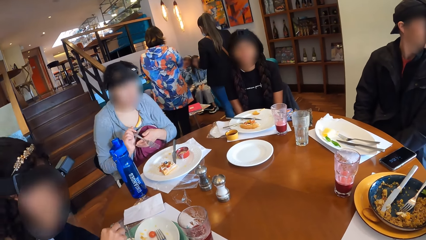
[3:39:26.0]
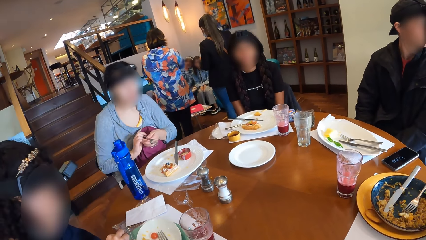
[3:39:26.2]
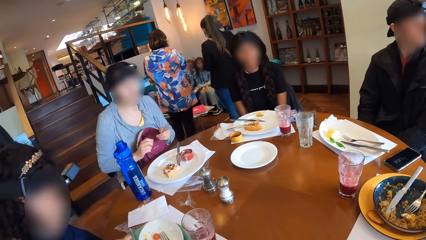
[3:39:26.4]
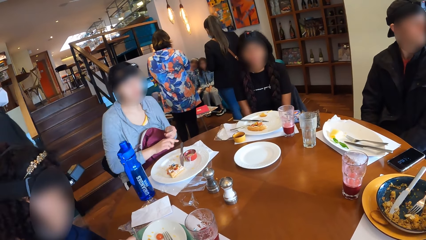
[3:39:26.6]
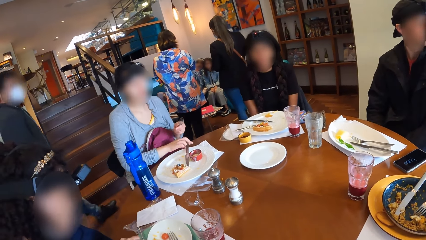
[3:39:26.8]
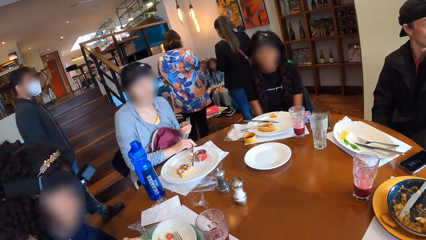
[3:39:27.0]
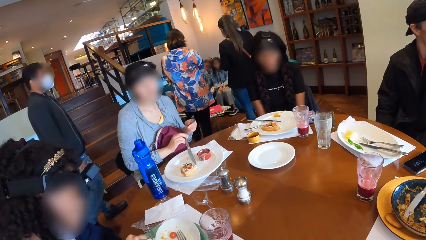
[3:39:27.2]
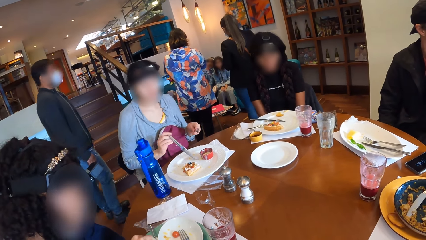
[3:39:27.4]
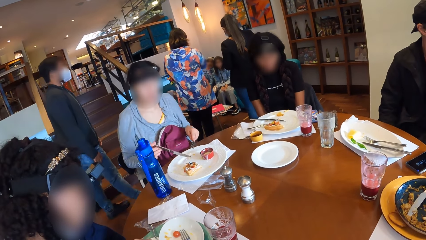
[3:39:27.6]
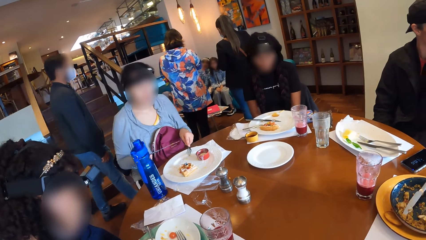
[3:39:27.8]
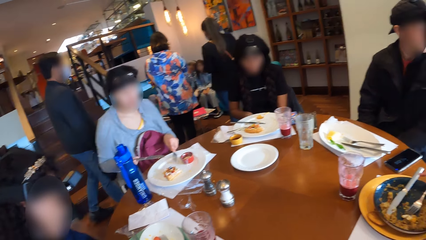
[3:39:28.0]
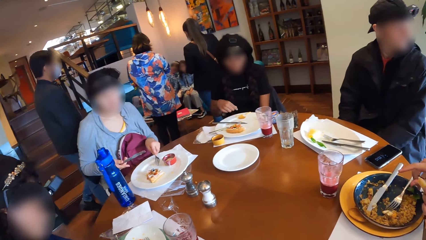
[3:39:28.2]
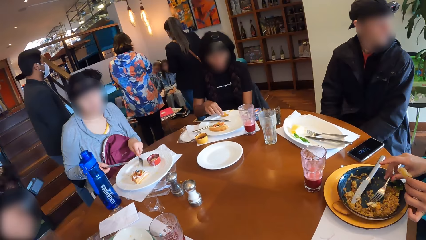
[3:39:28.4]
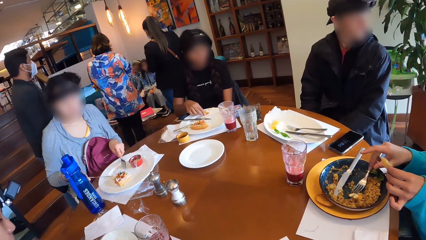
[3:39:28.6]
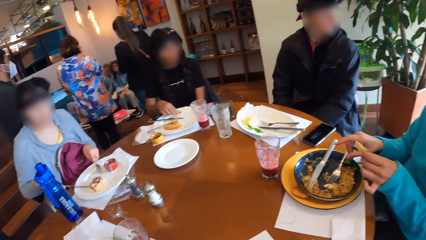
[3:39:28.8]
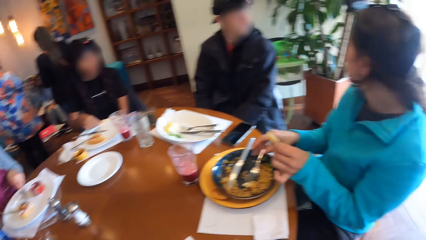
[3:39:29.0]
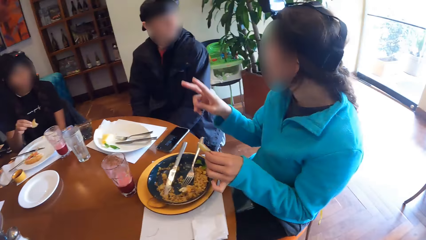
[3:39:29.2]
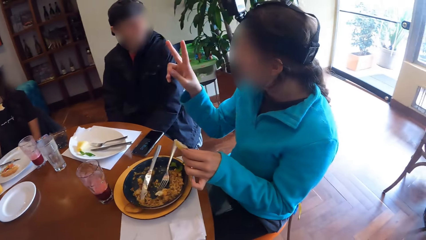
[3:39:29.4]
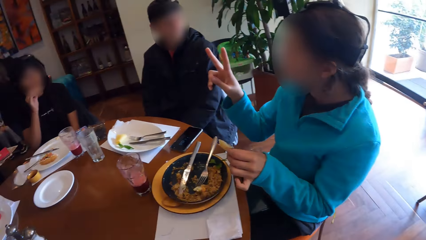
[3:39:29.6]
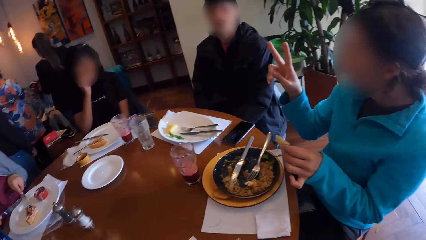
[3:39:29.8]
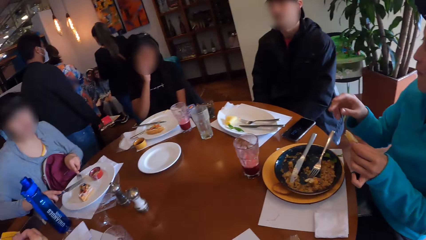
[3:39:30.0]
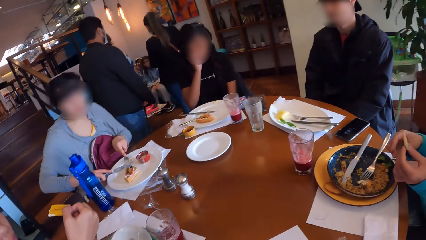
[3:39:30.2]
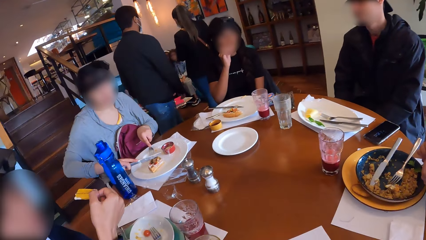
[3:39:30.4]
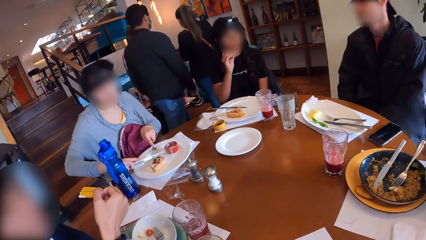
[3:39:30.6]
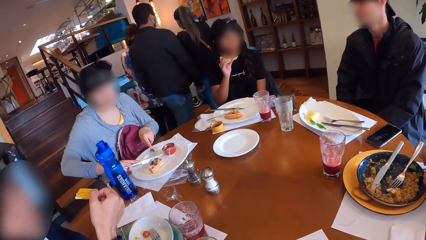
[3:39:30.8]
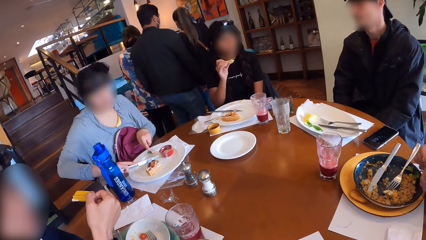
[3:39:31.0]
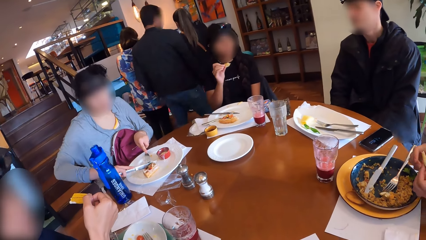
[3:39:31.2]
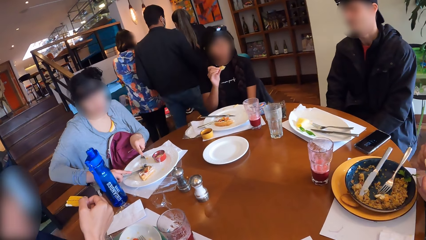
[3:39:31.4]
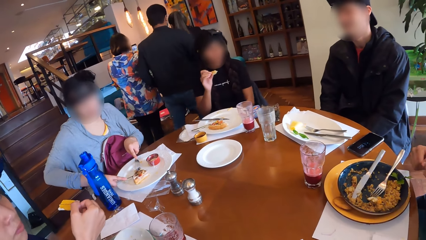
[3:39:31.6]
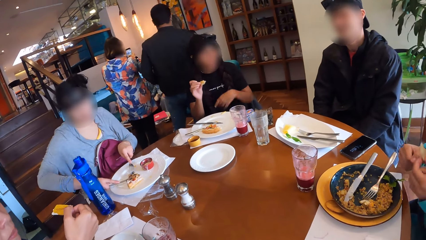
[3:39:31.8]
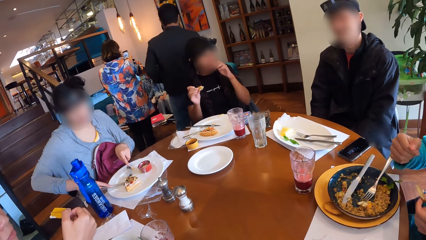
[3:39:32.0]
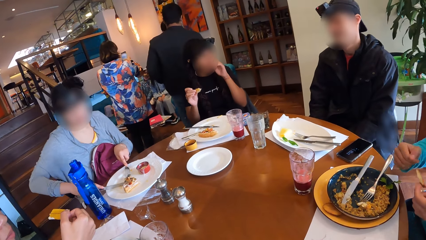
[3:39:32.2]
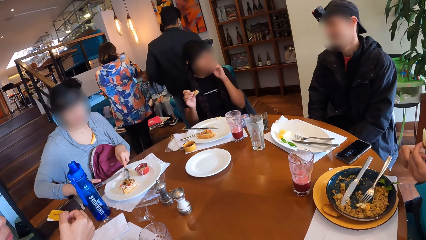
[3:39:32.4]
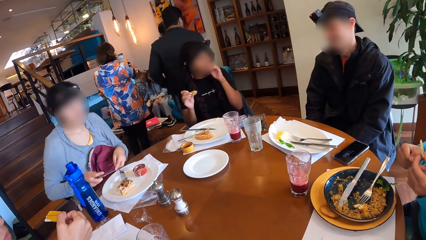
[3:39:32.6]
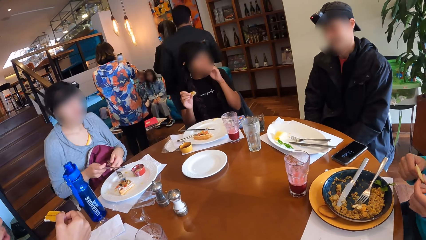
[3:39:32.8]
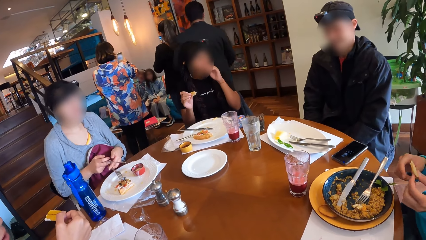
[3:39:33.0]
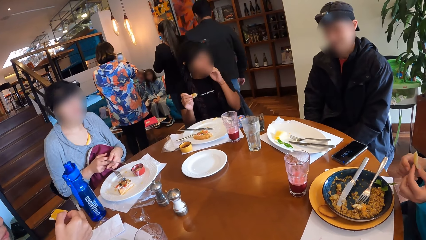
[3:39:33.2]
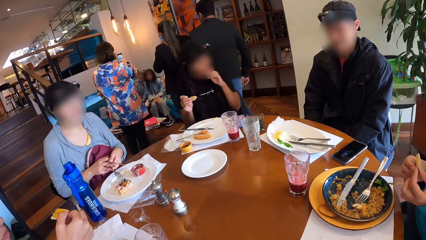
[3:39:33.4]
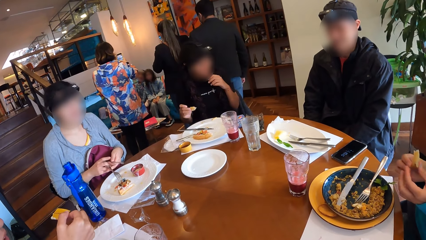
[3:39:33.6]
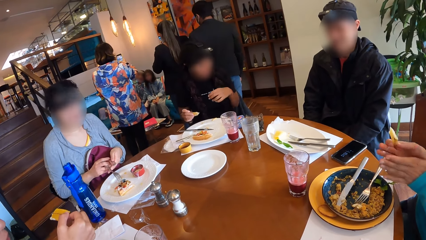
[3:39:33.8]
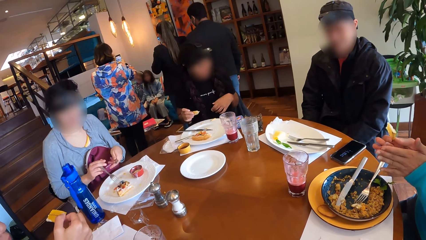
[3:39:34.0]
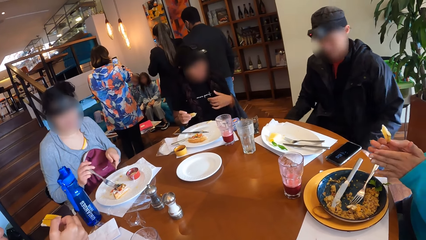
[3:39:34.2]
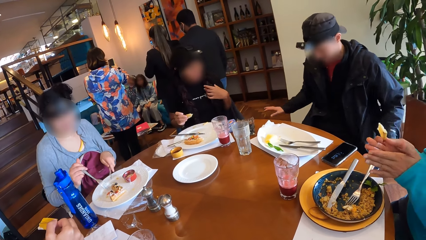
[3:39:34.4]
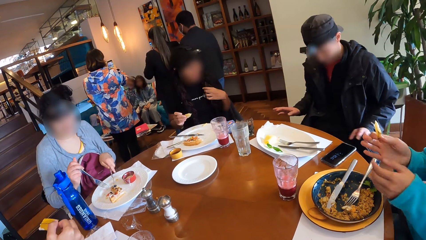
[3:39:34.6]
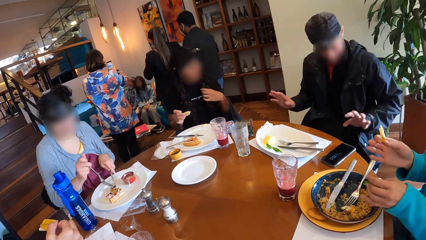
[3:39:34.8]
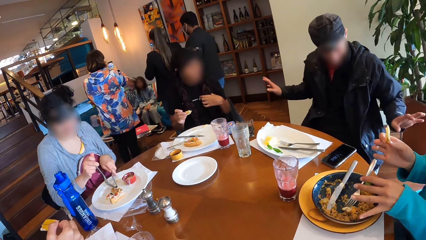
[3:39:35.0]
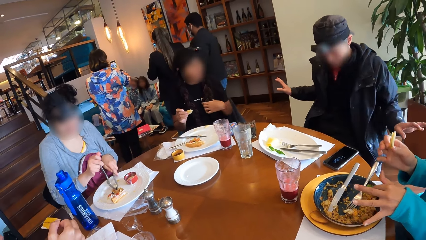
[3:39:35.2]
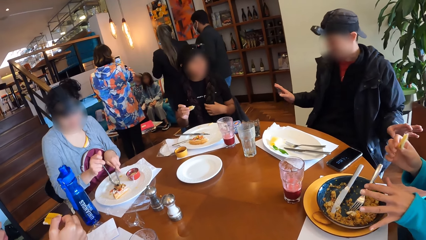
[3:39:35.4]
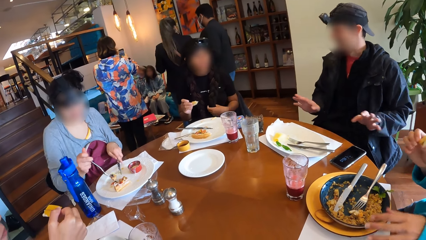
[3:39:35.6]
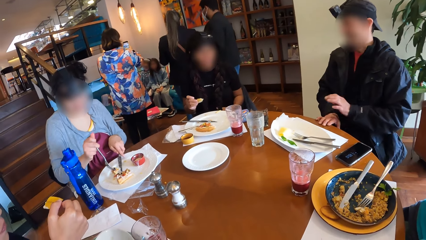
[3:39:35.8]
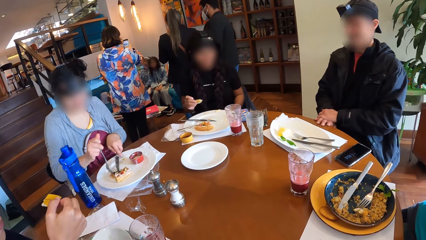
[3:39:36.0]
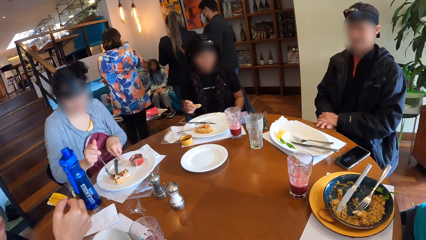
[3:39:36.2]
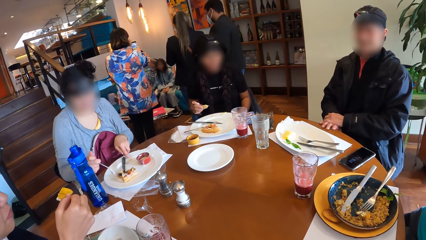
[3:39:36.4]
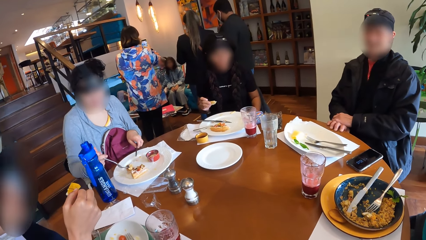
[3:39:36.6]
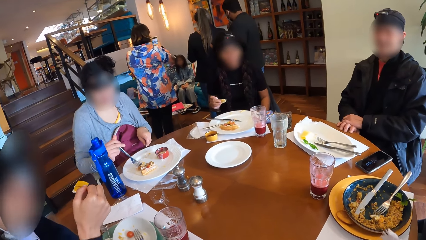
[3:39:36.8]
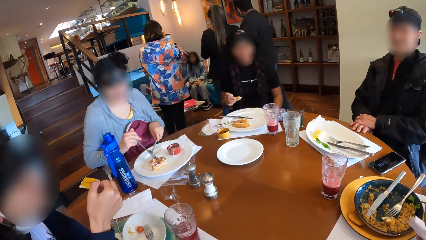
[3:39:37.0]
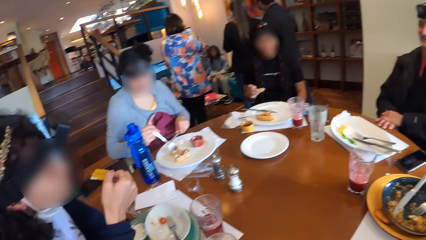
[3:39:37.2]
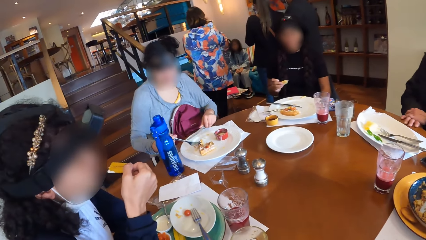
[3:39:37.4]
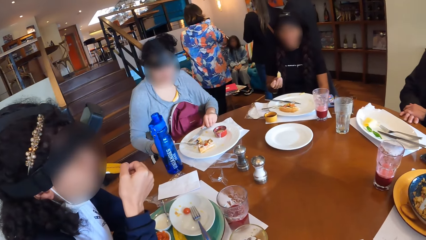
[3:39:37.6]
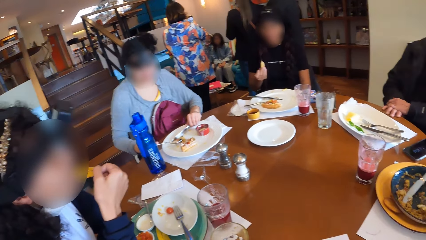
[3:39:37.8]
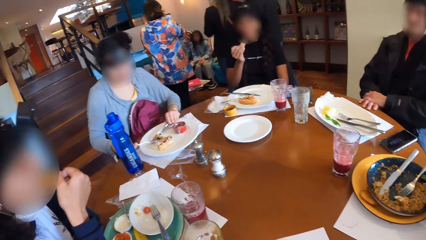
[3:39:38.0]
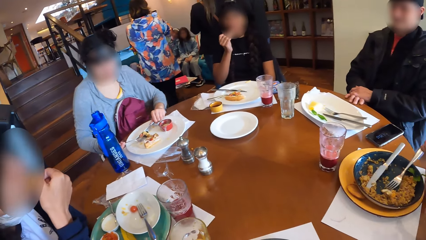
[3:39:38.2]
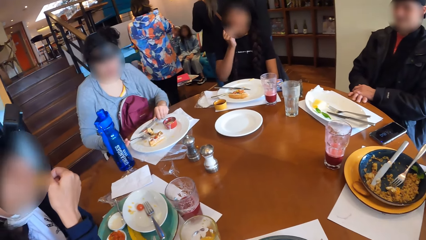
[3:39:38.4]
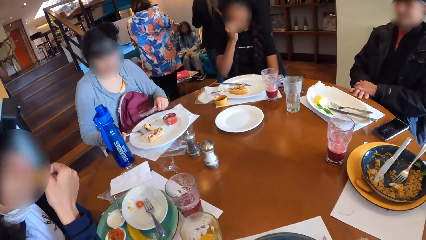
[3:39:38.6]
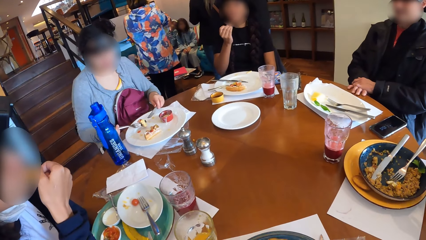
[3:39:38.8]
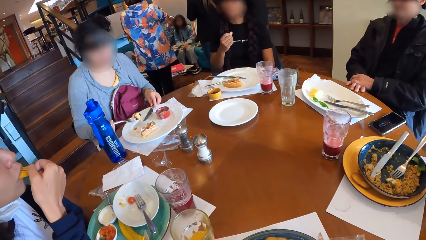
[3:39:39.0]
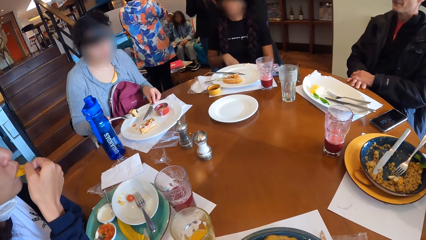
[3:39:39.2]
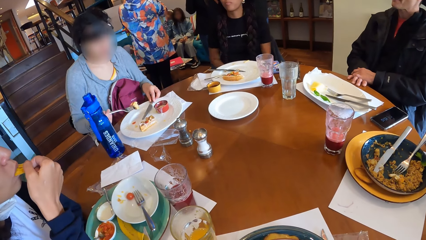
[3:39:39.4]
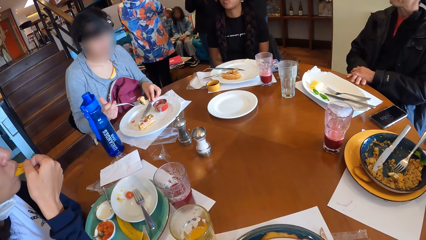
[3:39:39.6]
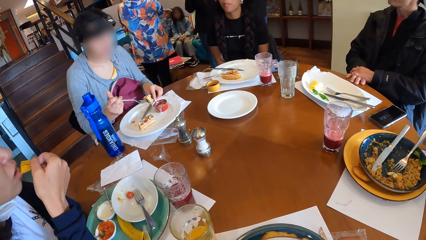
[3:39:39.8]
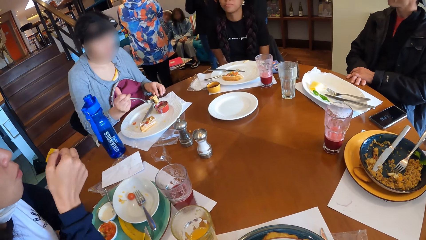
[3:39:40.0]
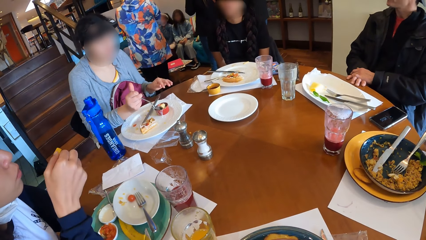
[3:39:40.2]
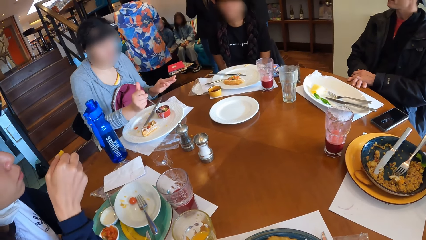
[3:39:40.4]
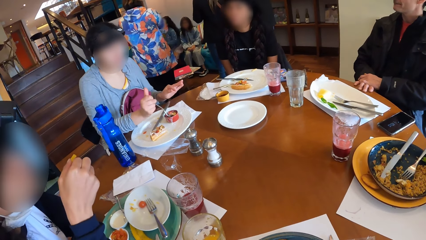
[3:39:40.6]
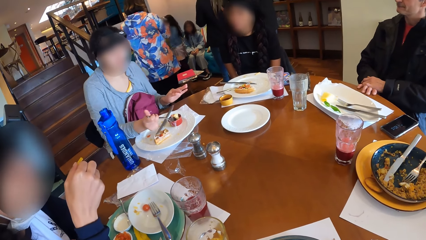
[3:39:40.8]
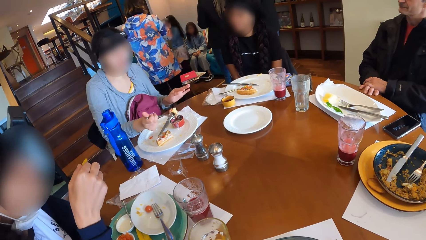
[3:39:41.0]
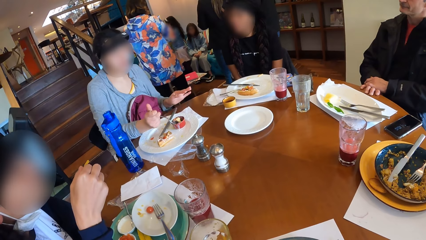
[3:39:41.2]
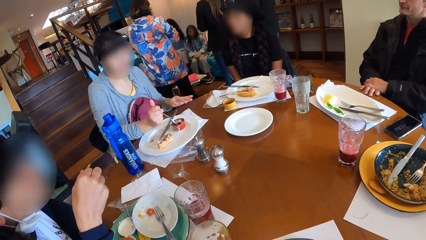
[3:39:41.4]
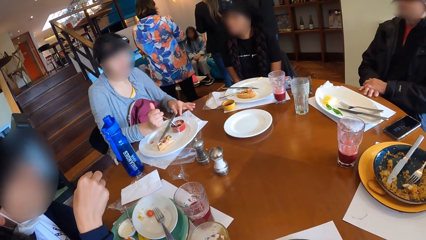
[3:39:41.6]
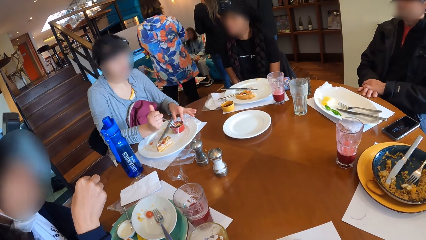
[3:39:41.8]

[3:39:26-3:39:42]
The camera wearer looks around. The third woman transfers the fork in her right hand to her left hand. The second woman dips the slice of chips into the plate of sour cream with her right hand. The third woman picks up the knife on the plate on the table with her right hand. The fourth woman picks the potato slice from the plate with her right hand and eats the potato slice in her right hand. The first woman holds the potato slice in her left hand with both hands. The third woman cuts the waffles on the plate with the knife in her right hand. The first woman transfers the potato slice from her left hand to her right hand. The third woman interchanges the knife in her right hand and the fork in her left hand and picks some waffles with the fork in her right hand. The man places his right hand on the table. The second woman eats from the slice of chips in her right hand. The fourth woman eats the potato slice in her right hand. The third woman places the knife on the table with her left hand and dips the waffles into the dipping sauce with the fork in her right hand.
